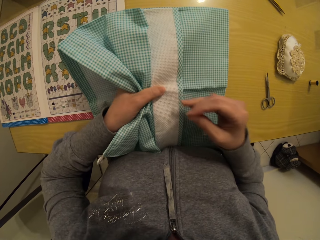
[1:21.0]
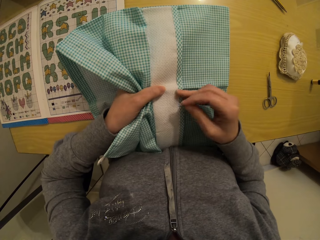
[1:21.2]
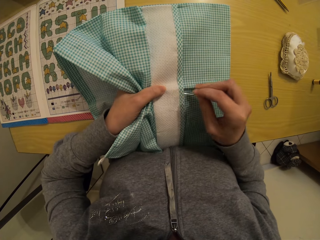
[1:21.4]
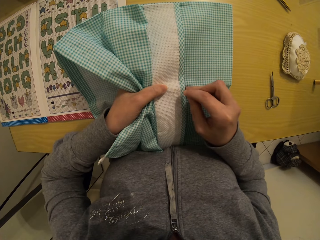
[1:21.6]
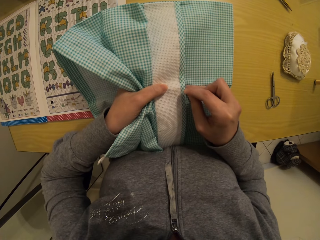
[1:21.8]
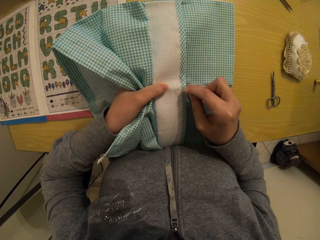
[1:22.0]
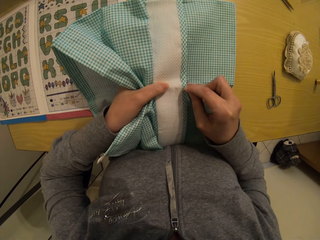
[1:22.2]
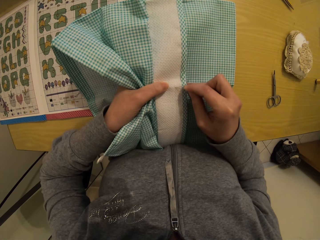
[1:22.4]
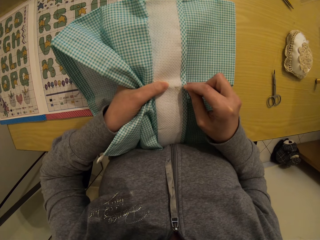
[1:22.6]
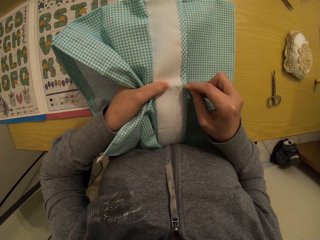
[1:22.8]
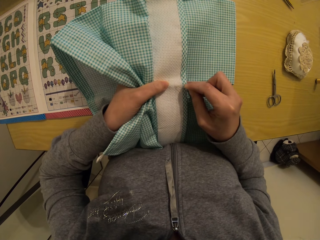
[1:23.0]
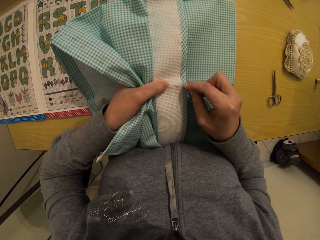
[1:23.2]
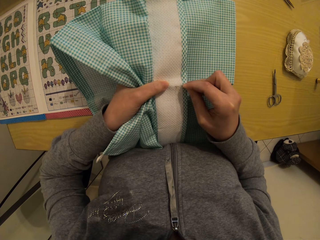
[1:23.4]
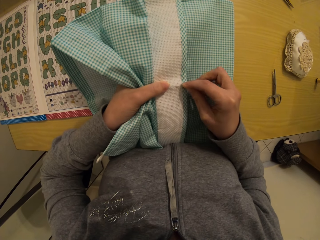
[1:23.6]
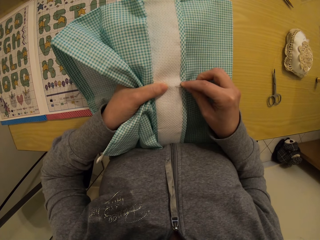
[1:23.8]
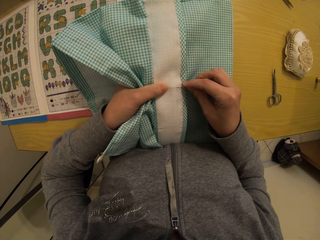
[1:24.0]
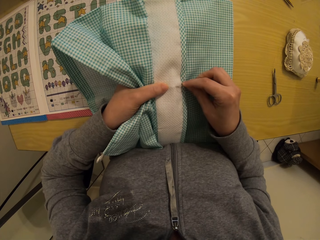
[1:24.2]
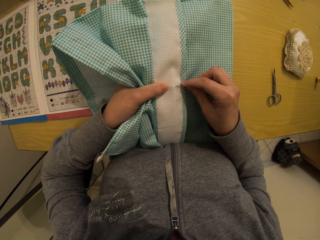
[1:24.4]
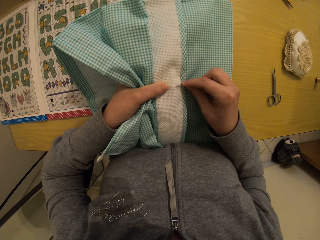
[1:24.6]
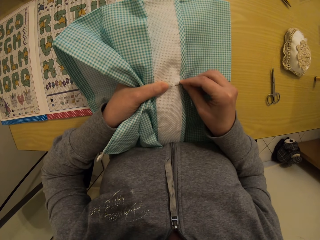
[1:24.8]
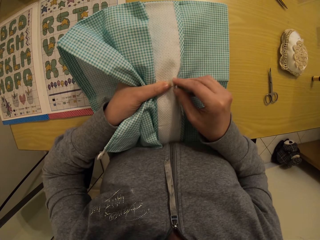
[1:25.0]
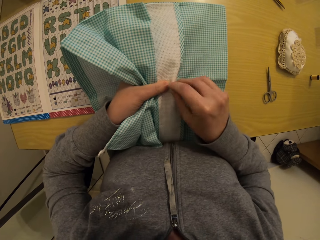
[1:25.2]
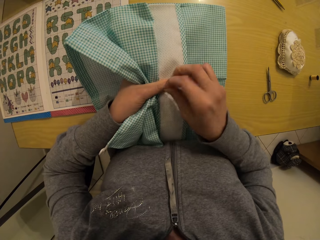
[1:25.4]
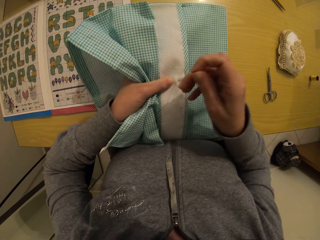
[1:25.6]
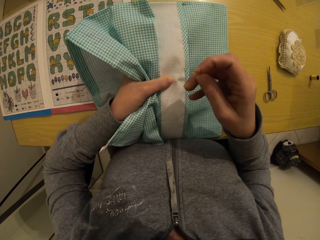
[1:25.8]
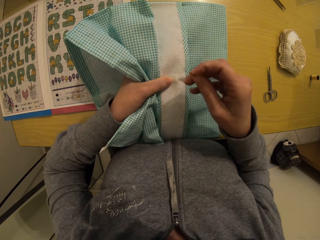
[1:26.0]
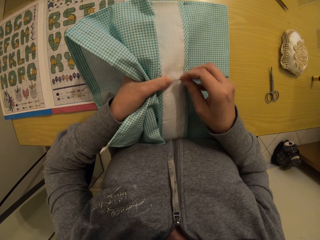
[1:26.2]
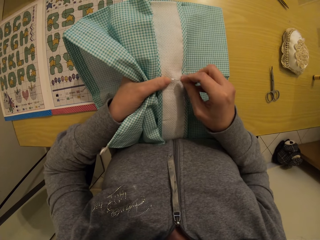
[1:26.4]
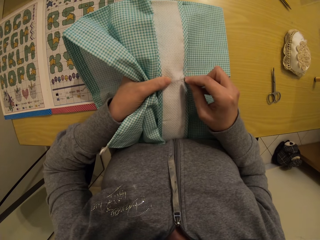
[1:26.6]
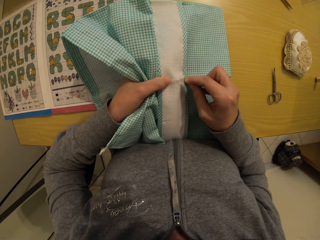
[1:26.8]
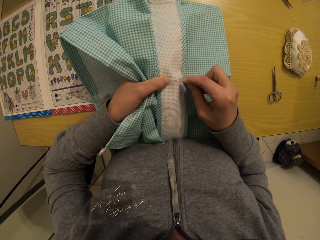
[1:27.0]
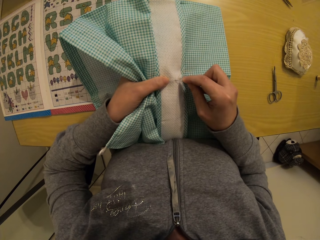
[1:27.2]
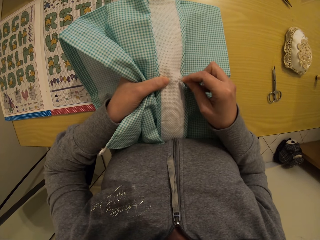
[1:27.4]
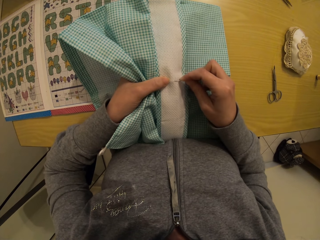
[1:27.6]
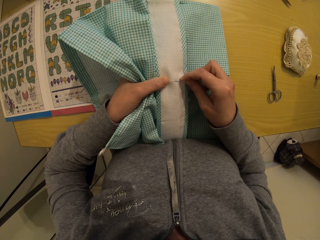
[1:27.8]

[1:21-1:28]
The camera wearer sews the napkin with a needle in her right hand.

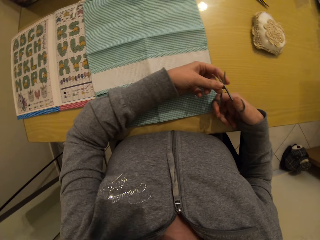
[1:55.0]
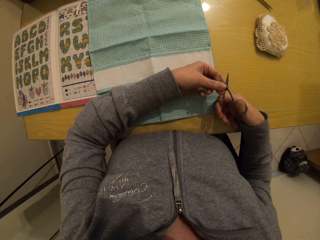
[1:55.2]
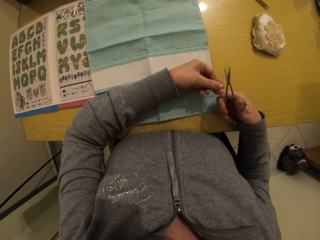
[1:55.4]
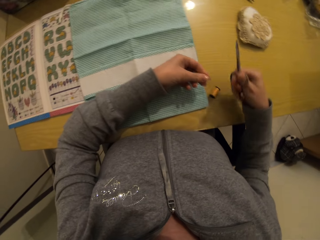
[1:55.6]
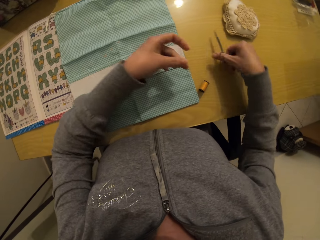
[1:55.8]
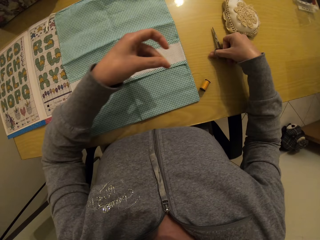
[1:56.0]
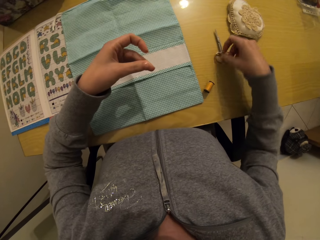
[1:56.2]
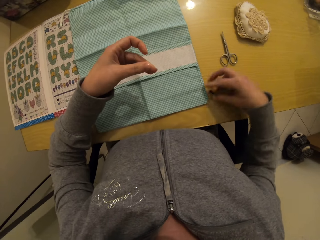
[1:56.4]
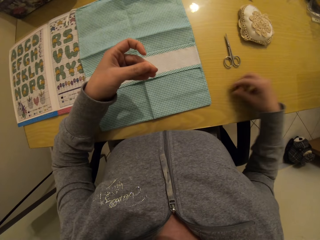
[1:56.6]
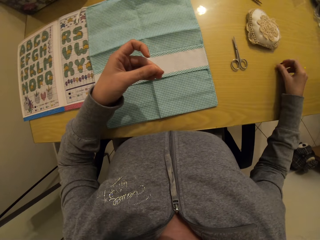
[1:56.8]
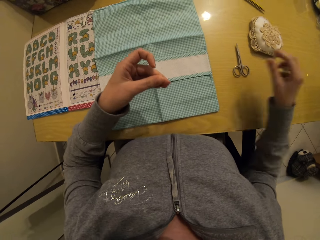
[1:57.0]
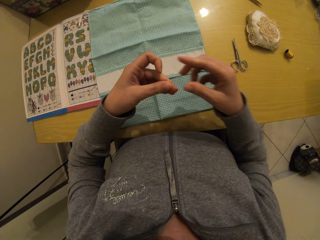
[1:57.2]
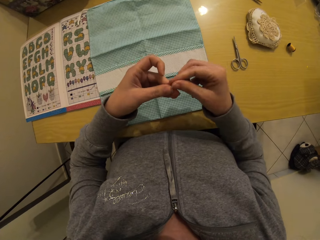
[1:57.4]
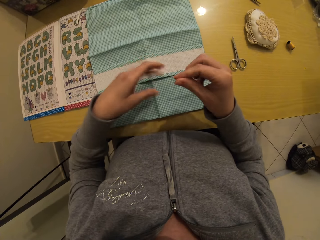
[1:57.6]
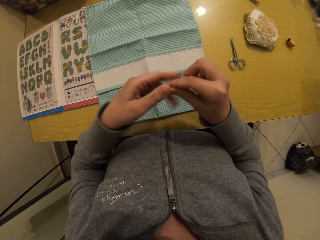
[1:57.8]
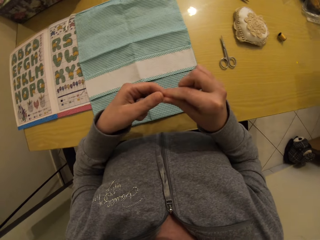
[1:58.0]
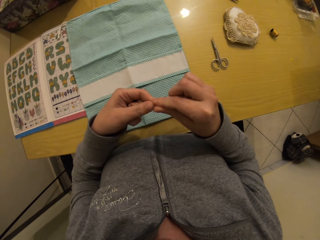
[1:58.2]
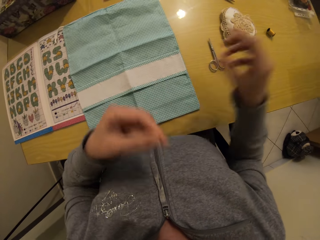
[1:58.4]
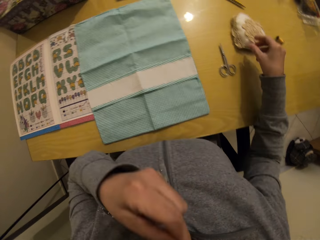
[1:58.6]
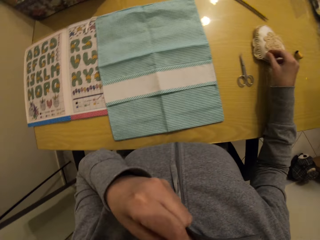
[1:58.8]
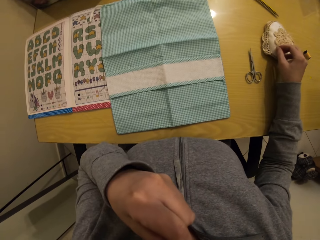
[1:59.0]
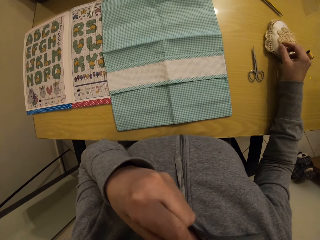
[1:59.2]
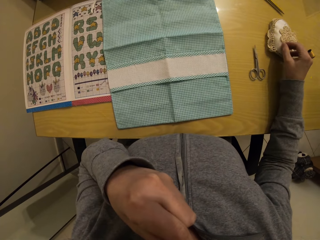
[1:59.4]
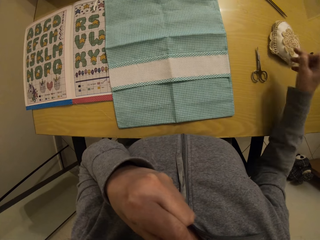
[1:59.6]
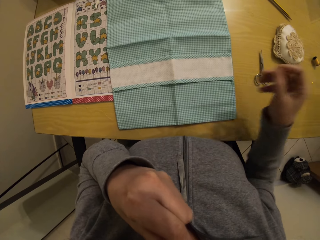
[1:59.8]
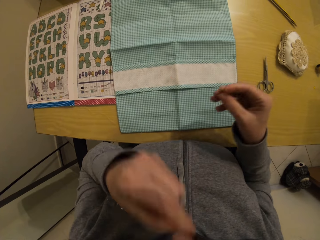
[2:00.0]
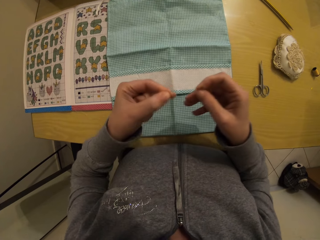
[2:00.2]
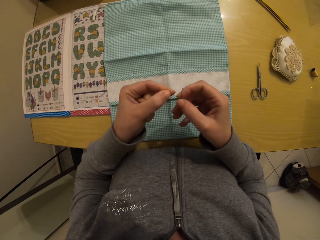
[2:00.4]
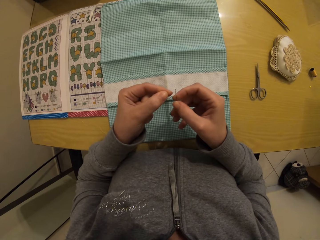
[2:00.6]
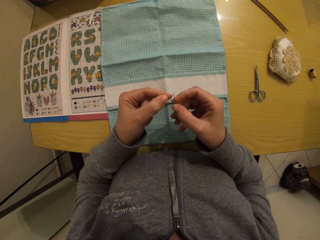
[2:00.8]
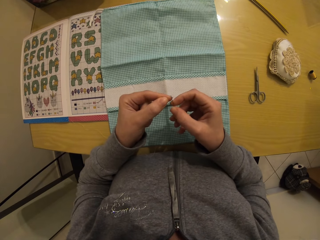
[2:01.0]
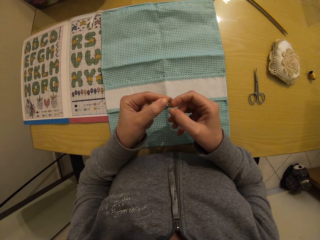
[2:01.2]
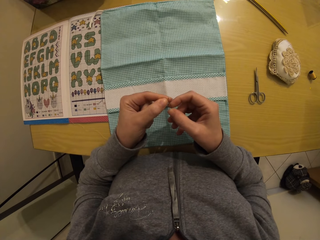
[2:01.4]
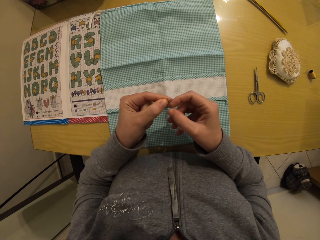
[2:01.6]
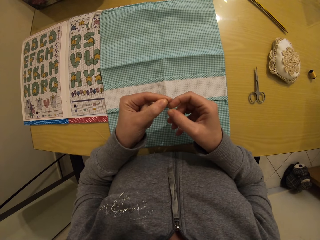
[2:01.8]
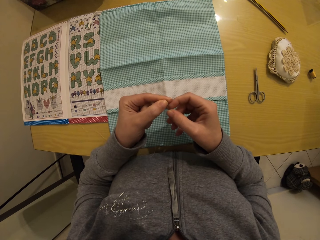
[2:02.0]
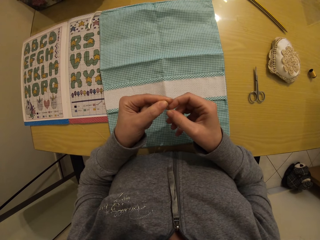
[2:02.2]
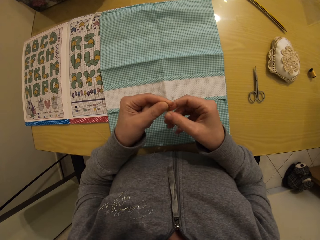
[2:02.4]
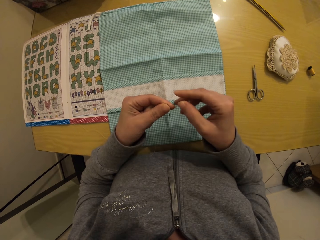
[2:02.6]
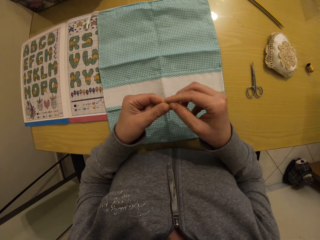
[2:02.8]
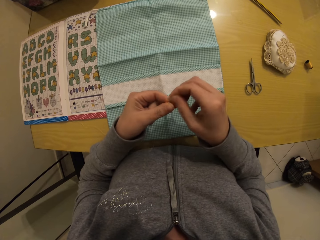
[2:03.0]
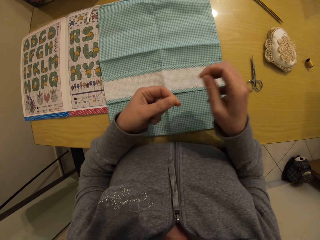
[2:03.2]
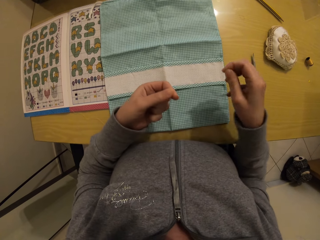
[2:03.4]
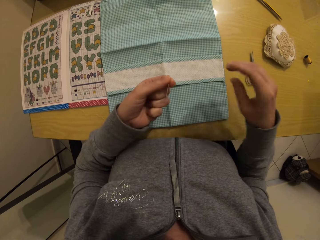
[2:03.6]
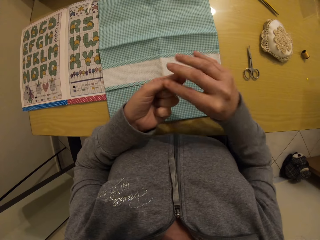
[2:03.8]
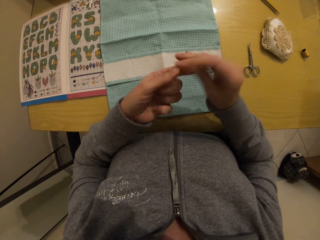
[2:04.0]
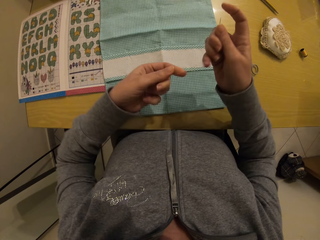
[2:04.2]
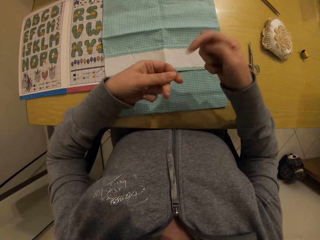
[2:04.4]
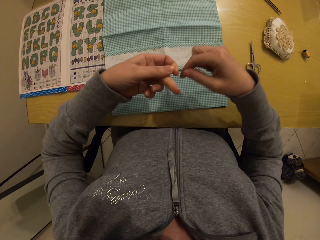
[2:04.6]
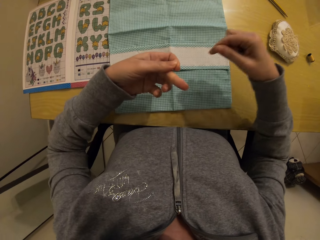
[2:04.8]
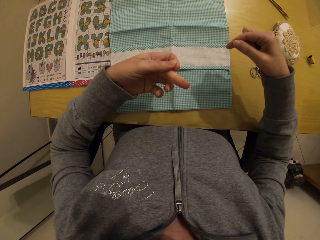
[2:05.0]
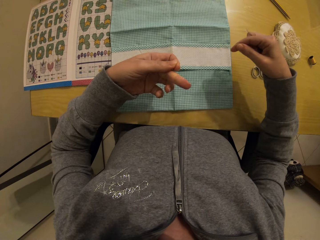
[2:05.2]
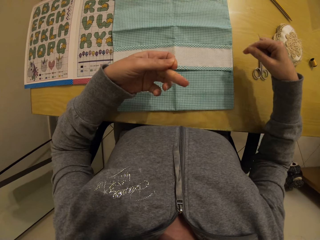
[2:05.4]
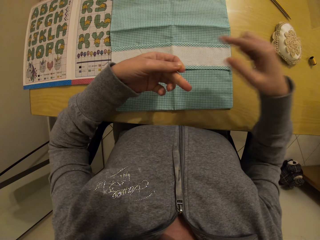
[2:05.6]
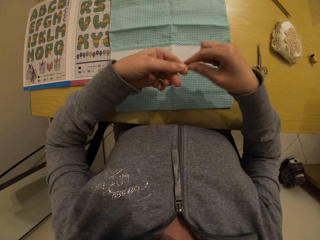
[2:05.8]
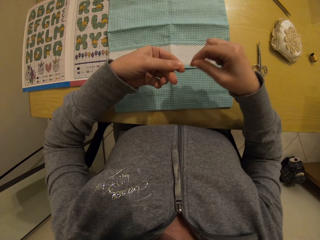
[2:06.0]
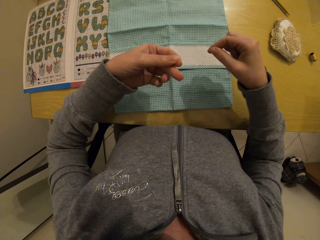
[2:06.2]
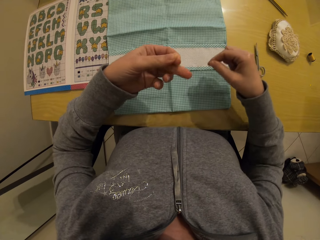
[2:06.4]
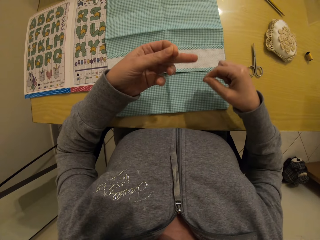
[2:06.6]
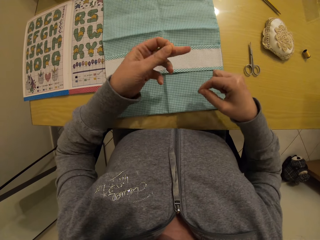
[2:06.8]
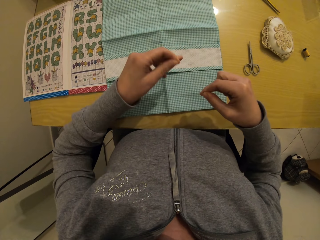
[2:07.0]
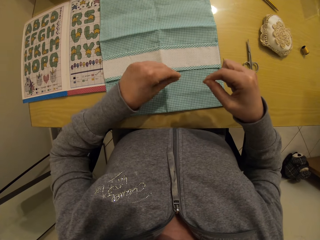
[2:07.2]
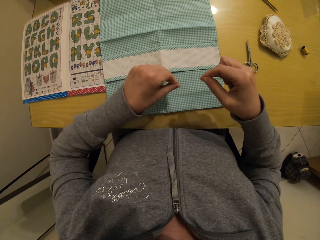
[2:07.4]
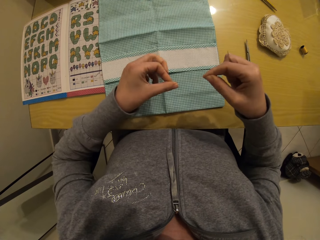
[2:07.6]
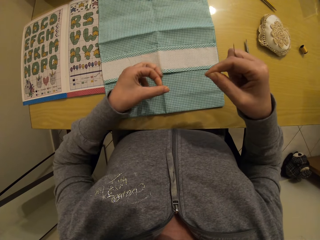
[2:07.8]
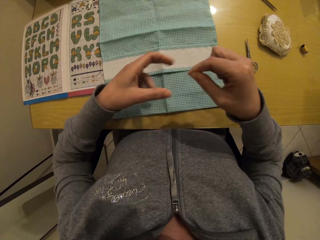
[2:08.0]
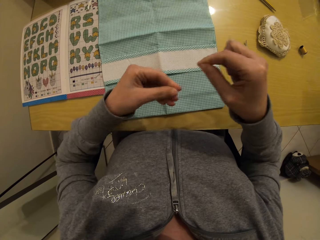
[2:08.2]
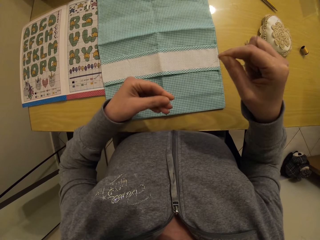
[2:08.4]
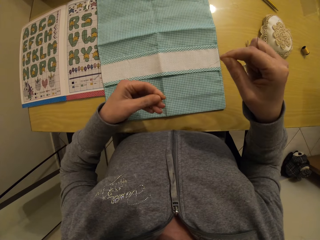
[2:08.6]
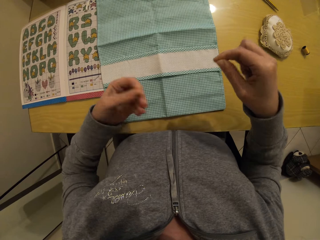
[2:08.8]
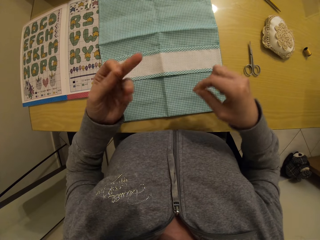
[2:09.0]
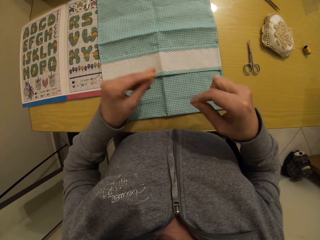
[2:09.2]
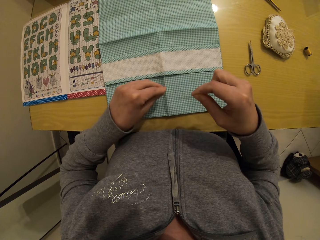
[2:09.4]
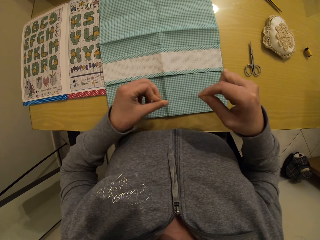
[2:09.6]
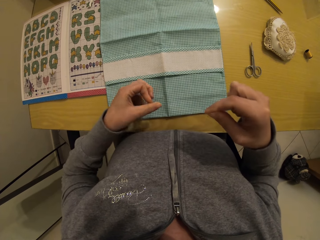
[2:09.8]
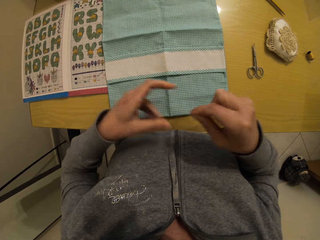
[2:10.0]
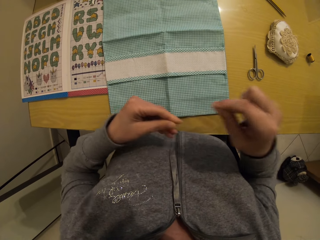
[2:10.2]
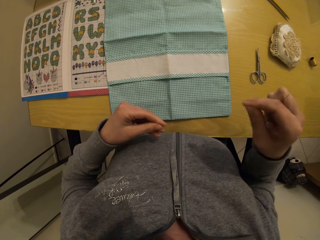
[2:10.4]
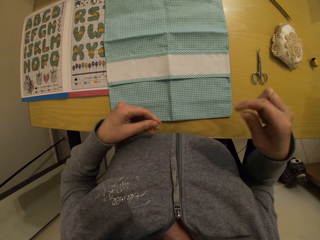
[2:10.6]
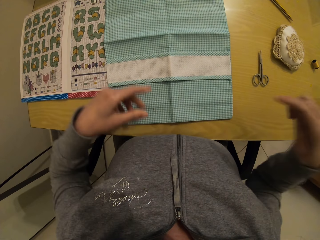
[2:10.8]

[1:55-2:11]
The camera wearer drops the scissors on the table with her right hand. She adjusts the sewing thread on the table with her right hand. She pulls the sewing thread with her left hand. She picks up the sewing needle from the cloth with her right hand. She puts the sewing thread into the needle. She ties the sewing thread together.
